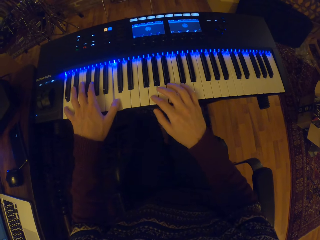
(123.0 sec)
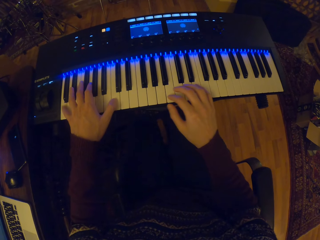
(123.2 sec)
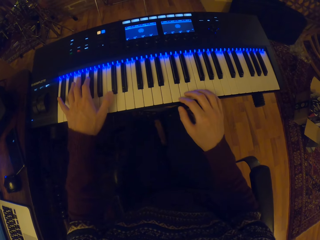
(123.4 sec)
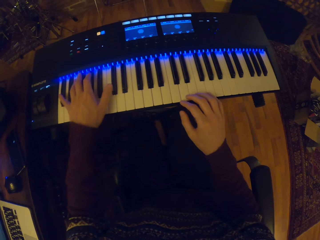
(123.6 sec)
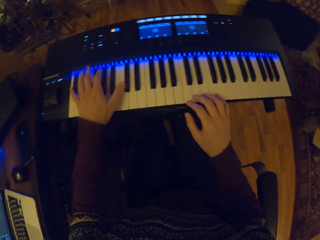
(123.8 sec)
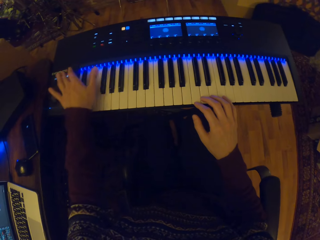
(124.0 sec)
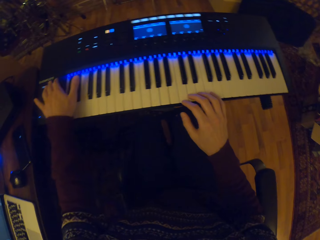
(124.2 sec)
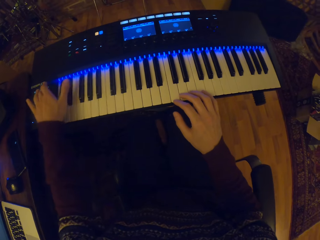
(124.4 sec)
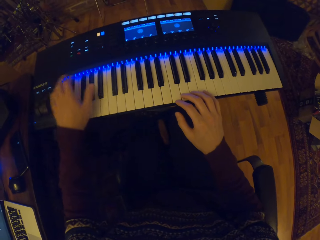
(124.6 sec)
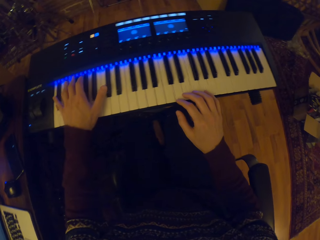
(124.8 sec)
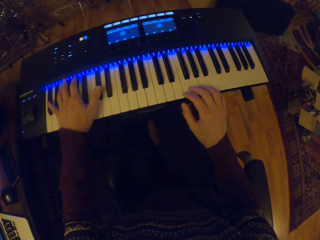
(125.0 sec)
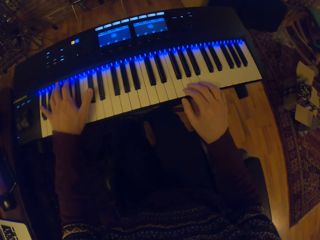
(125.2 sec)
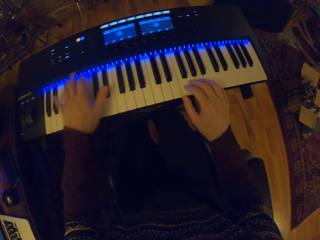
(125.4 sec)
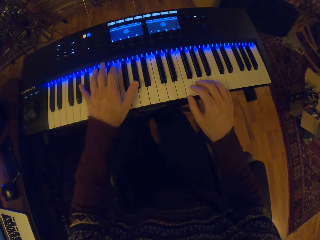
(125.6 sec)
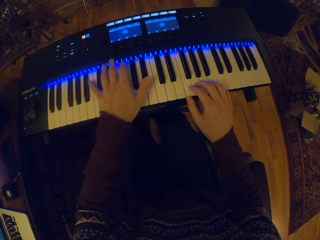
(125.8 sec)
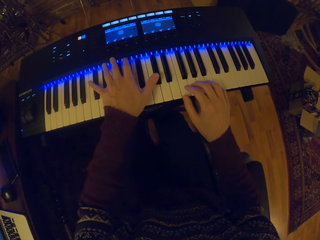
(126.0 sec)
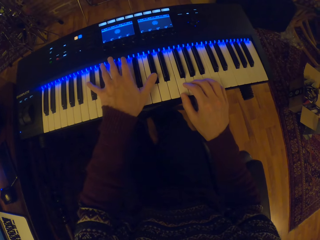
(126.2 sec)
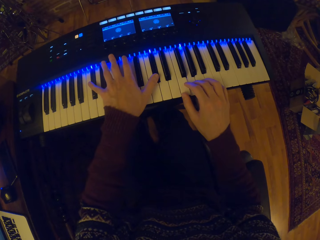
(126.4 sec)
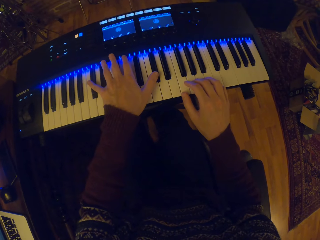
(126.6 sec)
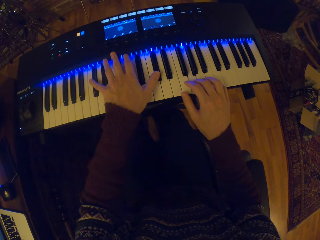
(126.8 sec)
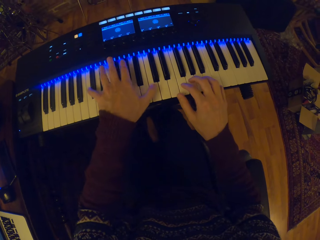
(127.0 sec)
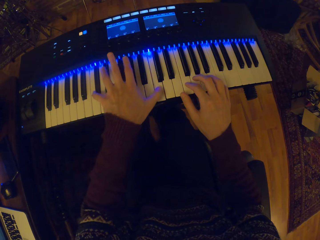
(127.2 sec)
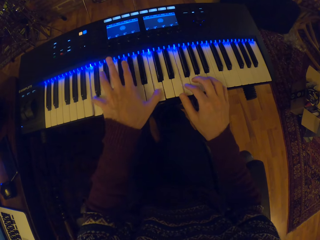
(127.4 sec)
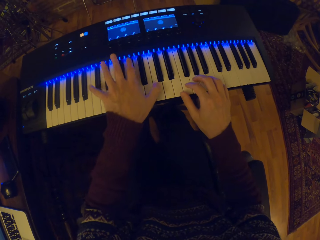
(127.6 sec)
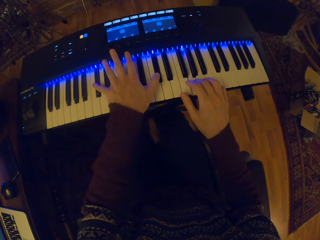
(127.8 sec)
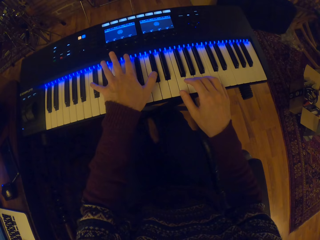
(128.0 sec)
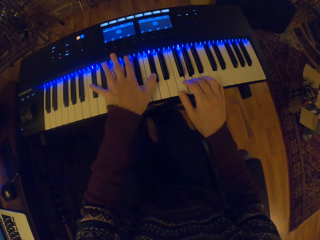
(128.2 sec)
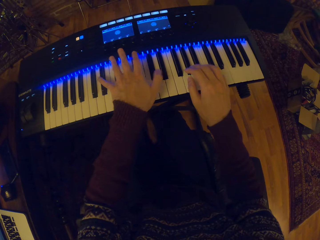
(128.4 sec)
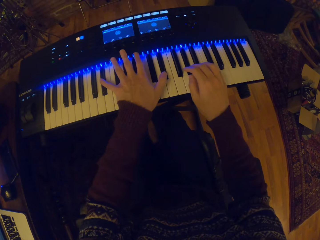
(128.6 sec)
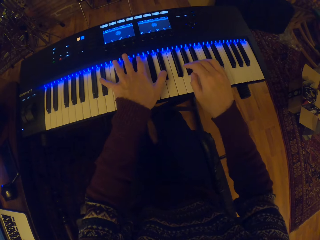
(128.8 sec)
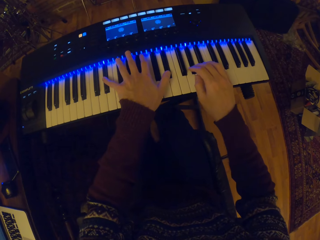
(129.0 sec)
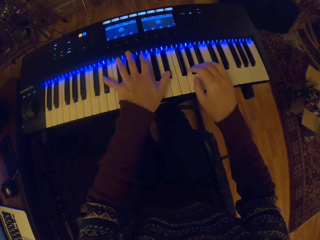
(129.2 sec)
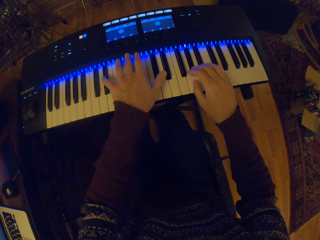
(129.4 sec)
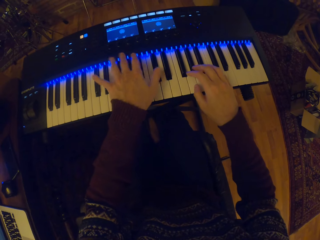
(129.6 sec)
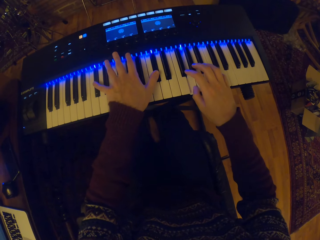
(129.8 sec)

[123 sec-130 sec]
The camera wearer presses a button on the piano with his left hand. He plays the piano with both hands.

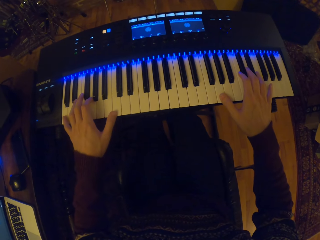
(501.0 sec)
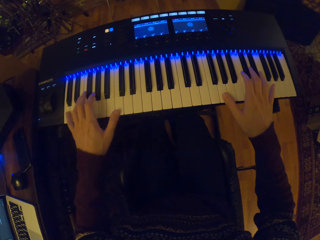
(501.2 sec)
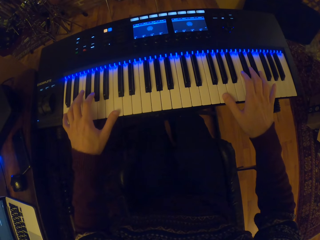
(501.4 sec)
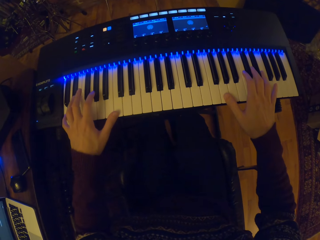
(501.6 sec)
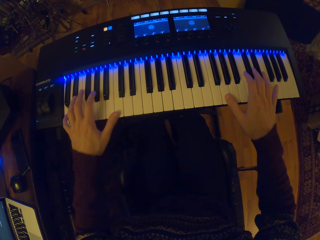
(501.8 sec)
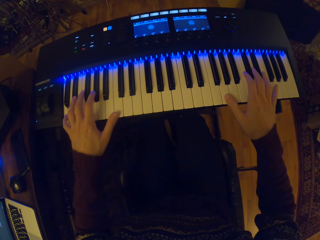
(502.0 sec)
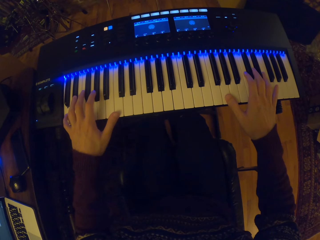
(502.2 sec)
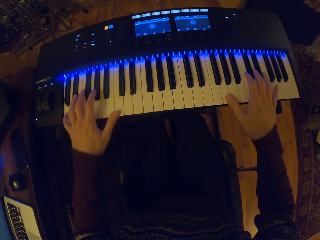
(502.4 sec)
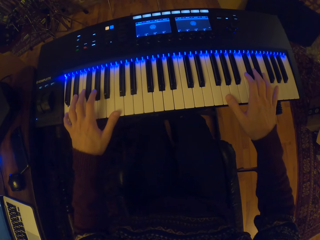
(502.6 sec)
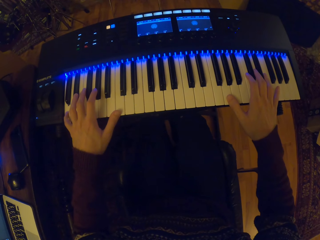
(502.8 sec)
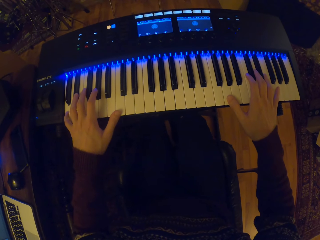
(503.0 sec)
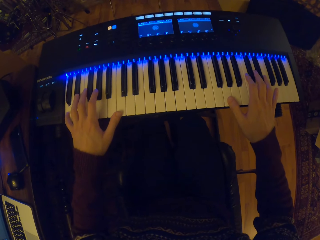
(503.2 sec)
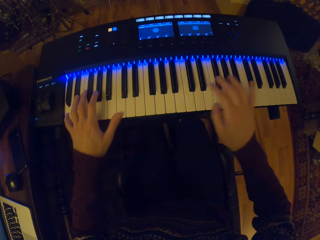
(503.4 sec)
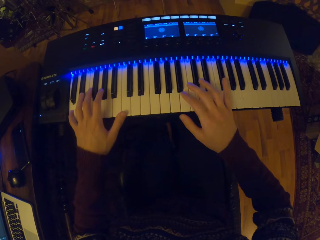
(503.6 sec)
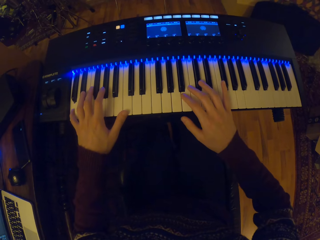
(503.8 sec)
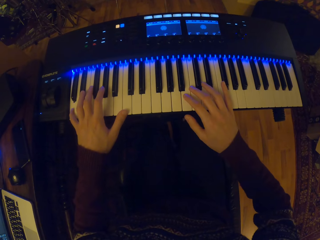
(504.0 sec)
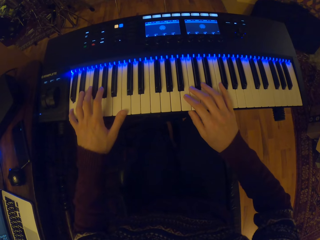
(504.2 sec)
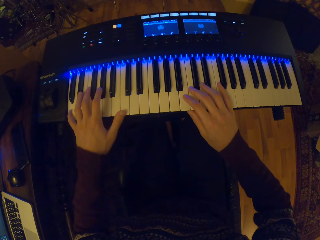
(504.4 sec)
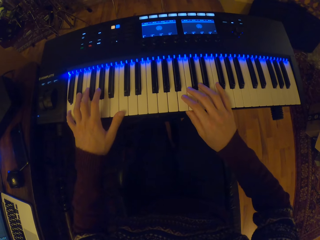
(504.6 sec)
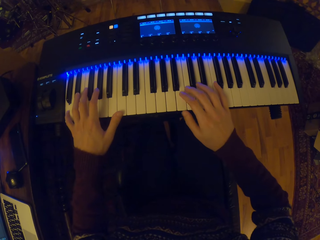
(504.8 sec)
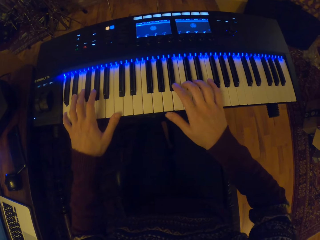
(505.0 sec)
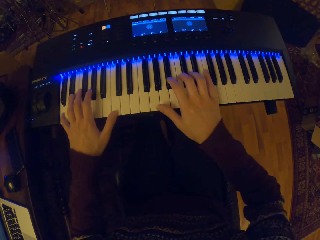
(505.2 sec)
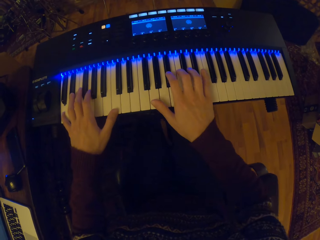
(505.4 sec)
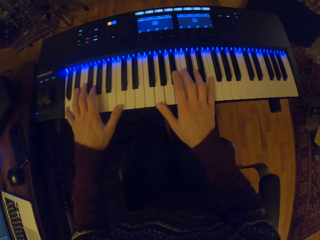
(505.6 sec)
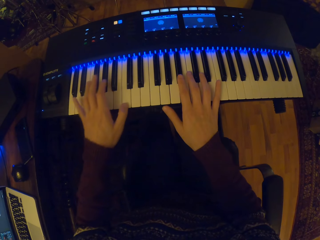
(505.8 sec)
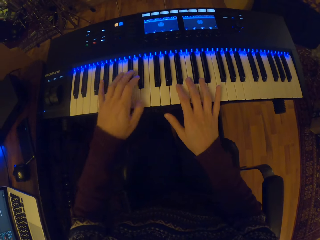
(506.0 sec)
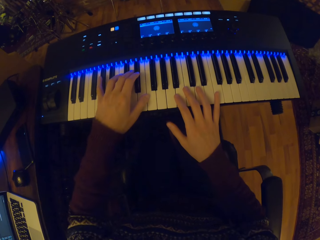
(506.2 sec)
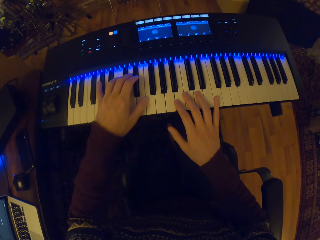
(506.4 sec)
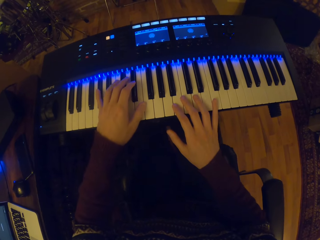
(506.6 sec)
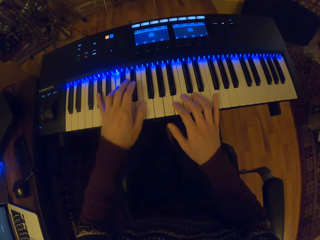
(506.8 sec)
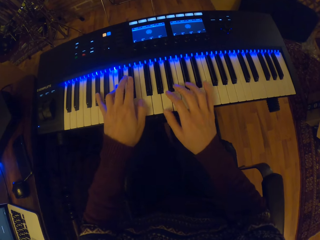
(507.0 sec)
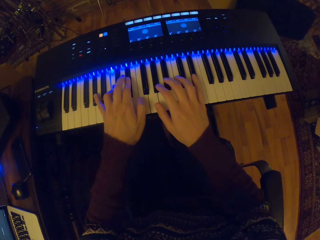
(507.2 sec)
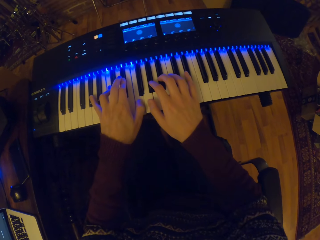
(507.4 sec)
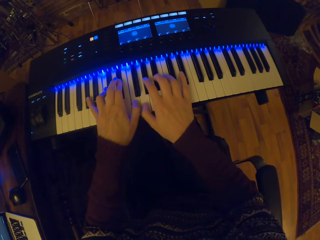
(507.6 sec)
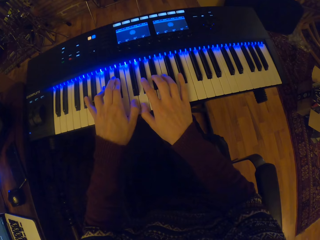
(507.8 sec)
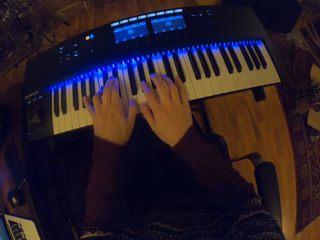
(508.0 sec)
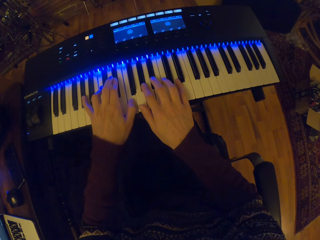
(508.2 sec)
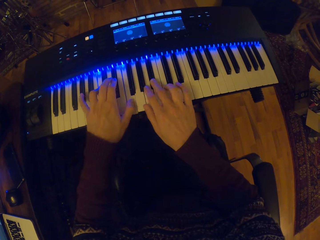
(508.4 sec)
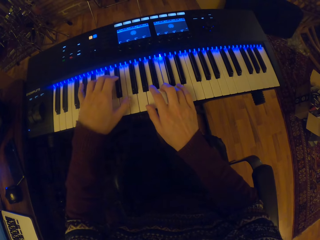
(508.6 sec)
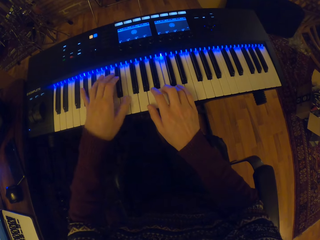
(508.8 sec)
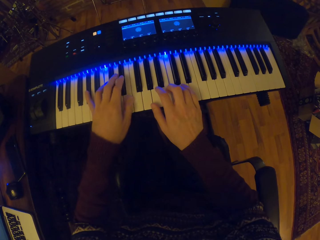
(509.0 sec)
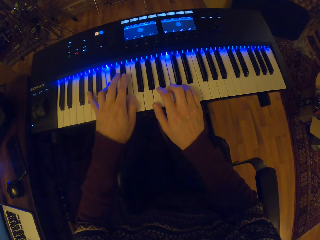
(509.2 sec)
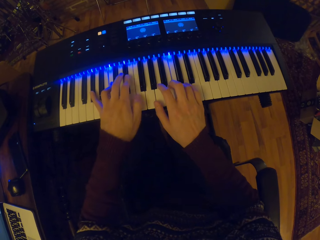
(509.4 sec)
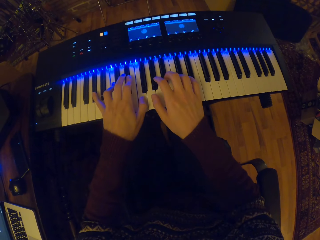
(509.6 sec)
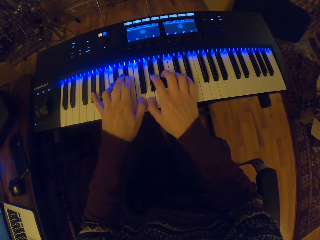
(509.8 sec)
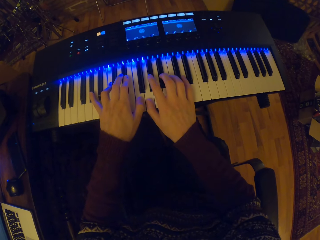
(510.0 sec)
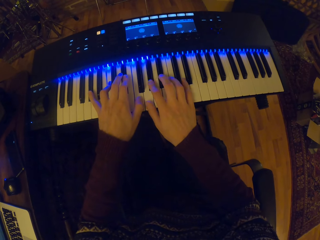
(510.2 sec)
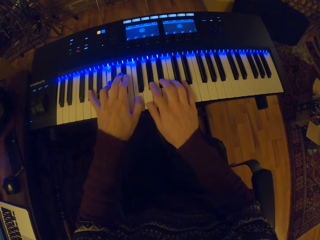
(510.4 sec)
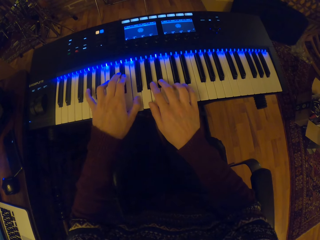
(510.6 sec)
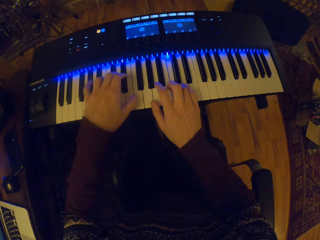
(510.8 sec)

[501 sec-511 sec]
The camera wearer stops to press keys on the keyboard piano. They press keys on the keyboard piano.

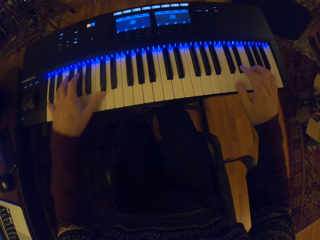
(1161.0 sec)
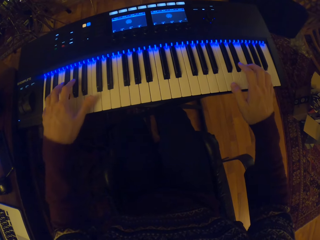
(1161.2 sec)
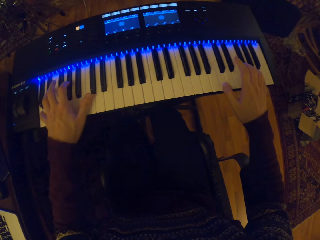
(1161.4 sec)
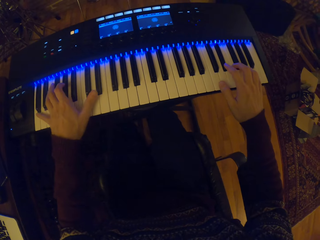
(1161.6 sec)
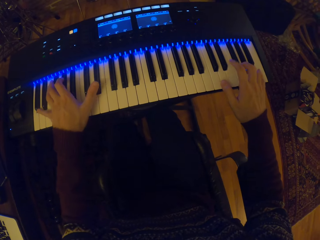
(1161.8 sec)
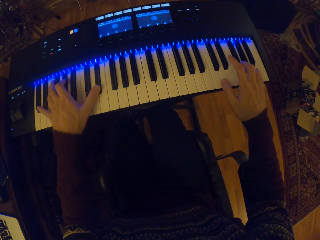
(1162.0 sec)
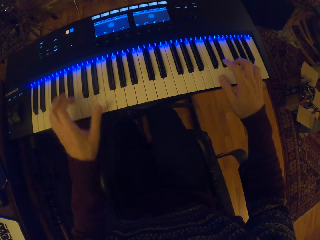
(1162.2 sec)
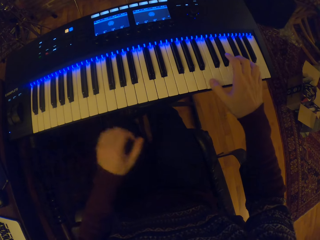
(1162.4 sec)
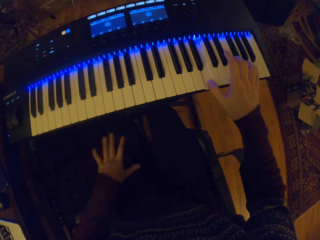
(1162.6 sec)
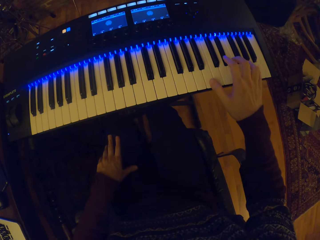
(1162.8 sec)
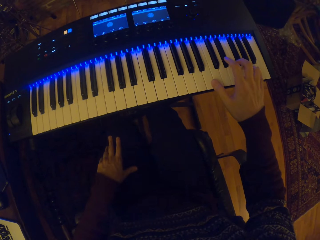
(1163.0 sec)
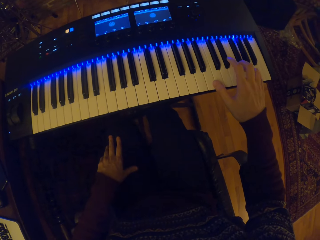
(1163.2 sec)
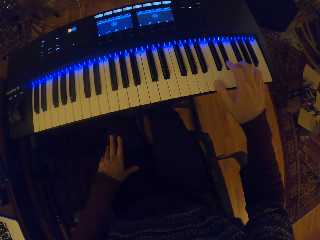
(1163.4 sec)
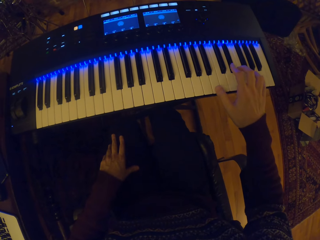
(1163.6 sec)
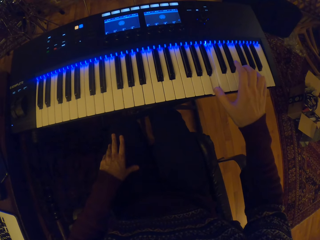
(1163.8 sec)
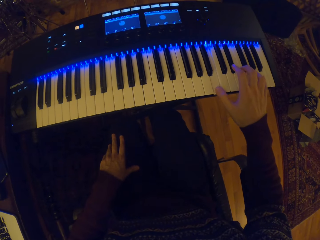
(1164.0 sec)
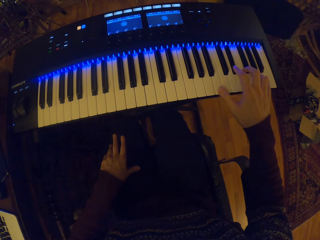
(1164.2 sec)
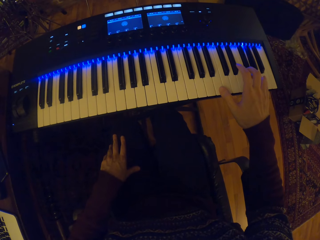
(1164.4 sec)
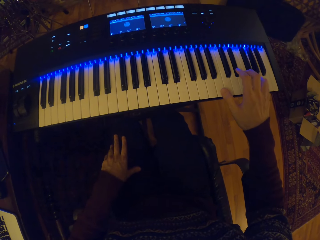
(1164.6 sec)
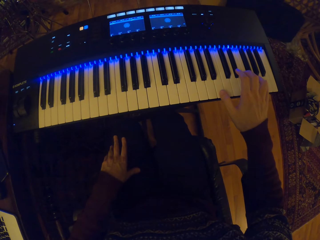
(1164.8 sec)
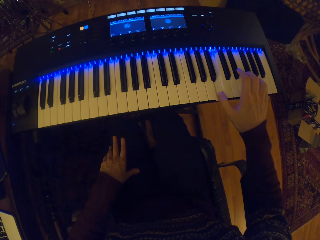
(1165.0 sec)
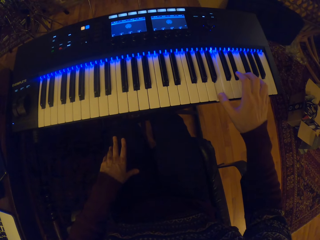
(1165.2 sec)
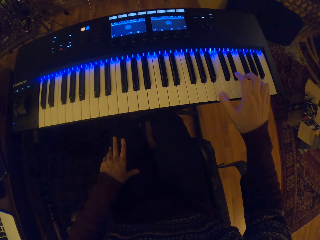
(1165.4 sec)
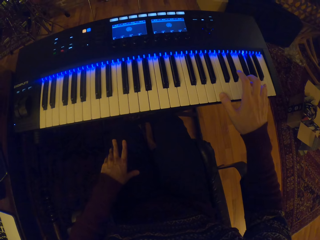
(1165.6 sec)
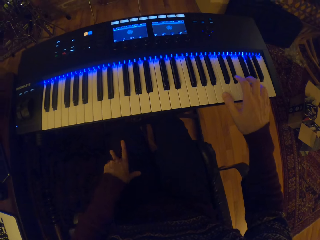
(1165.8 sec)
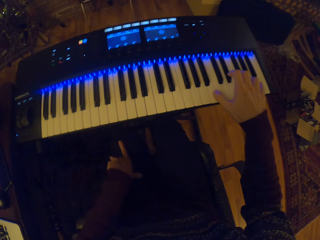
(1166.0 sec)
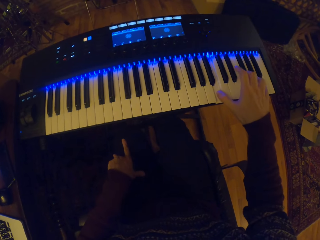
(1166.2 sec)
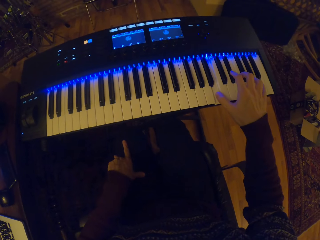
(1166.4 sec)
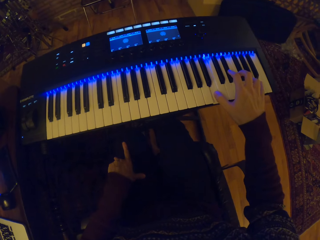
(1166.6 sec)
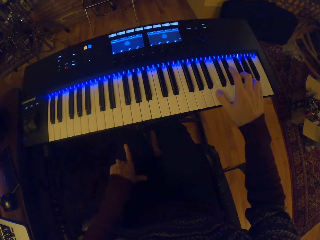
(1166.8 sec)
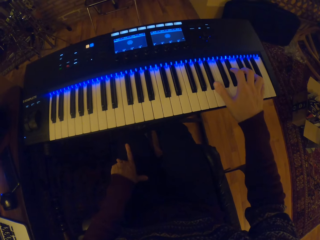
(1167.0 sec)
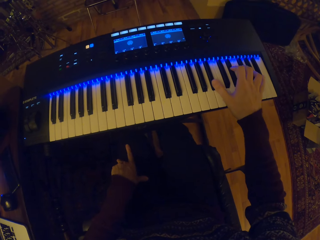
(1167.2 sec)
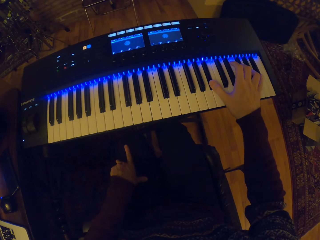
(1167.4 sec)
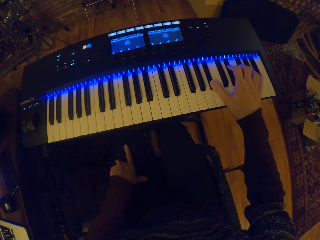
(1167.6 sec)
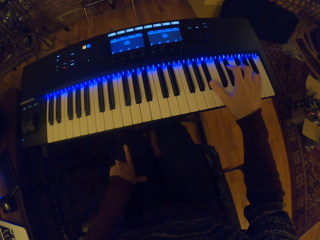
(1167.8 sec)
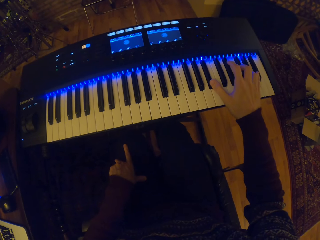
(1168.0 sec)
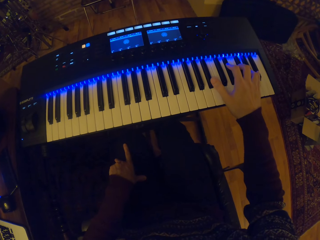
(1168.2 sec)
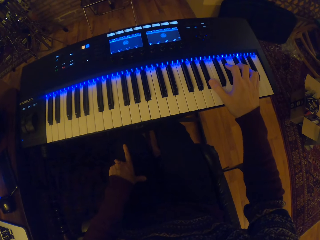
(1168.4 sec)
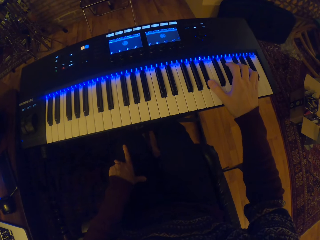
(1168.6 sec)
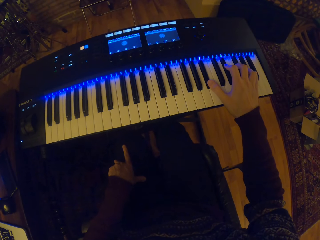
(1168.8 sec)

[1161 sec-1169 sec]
The camera wearer plays the piano with his right hand.
